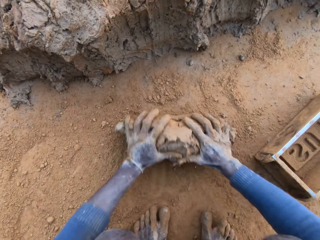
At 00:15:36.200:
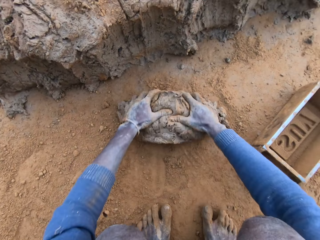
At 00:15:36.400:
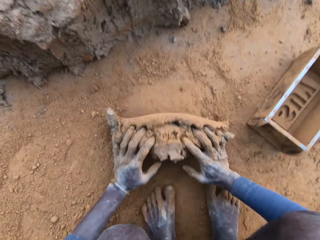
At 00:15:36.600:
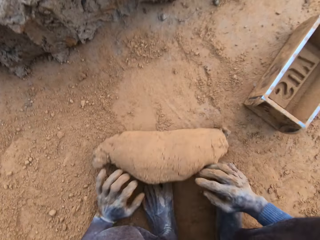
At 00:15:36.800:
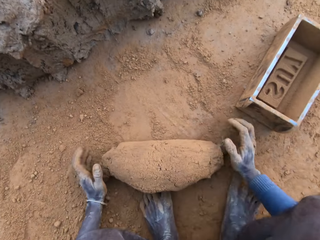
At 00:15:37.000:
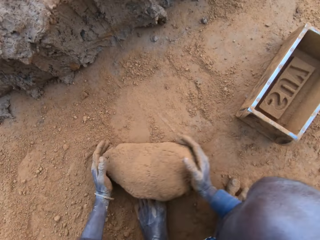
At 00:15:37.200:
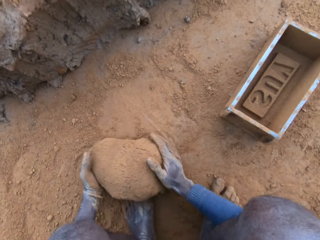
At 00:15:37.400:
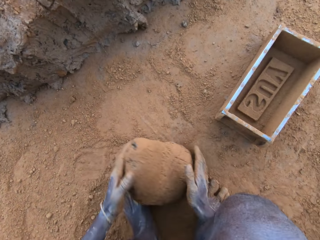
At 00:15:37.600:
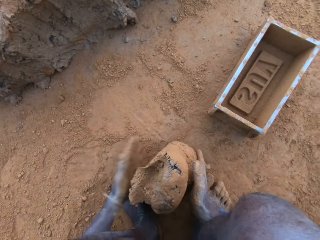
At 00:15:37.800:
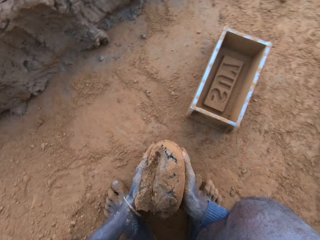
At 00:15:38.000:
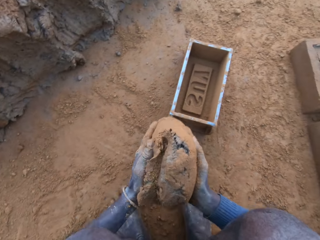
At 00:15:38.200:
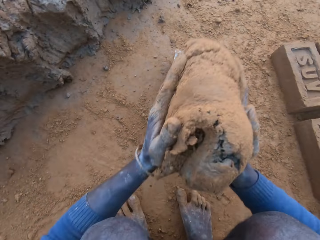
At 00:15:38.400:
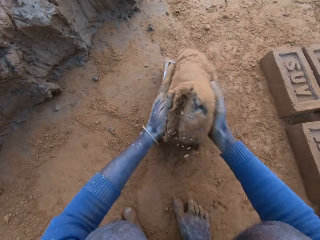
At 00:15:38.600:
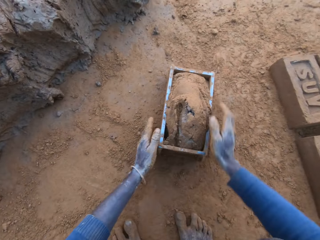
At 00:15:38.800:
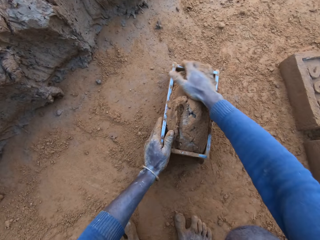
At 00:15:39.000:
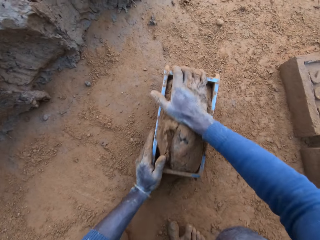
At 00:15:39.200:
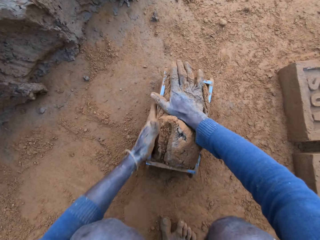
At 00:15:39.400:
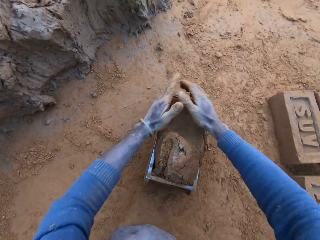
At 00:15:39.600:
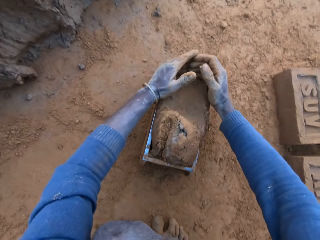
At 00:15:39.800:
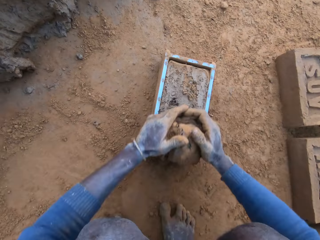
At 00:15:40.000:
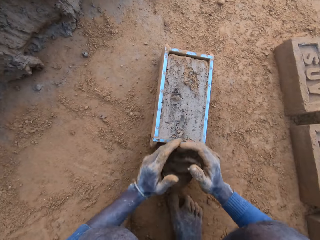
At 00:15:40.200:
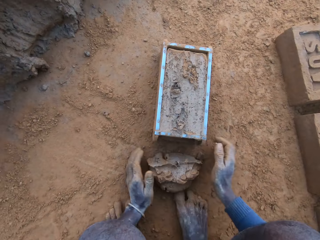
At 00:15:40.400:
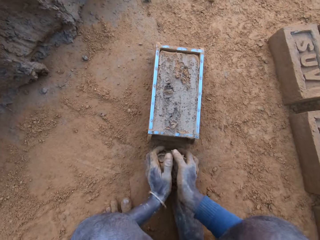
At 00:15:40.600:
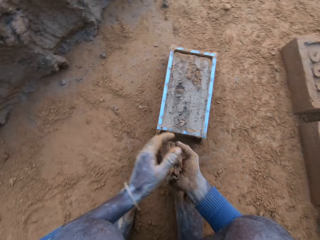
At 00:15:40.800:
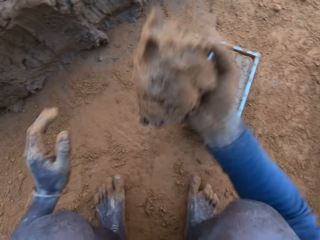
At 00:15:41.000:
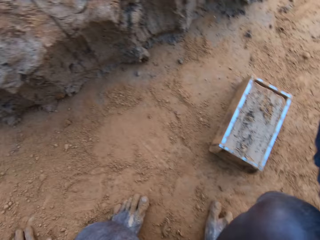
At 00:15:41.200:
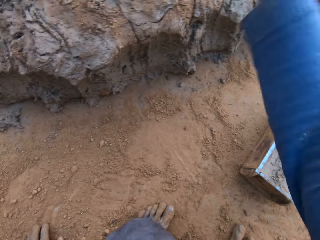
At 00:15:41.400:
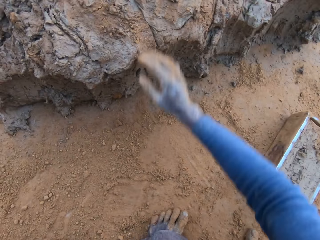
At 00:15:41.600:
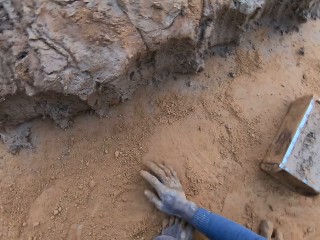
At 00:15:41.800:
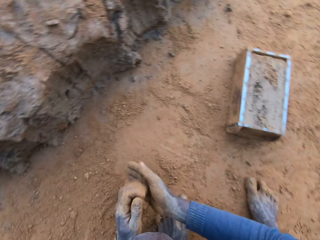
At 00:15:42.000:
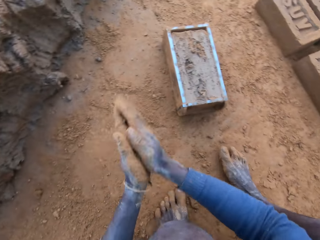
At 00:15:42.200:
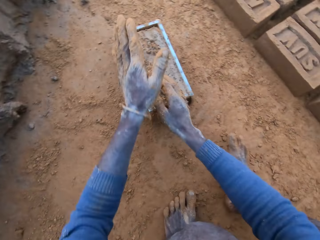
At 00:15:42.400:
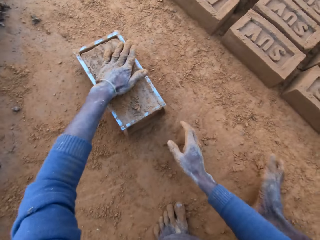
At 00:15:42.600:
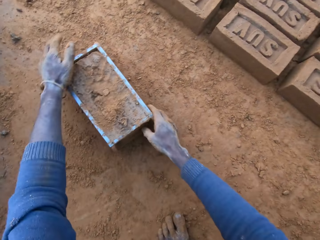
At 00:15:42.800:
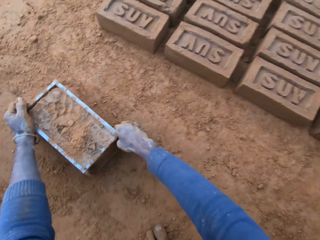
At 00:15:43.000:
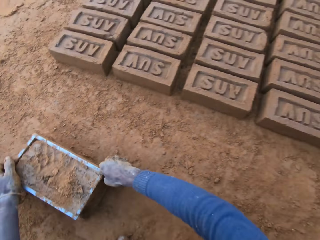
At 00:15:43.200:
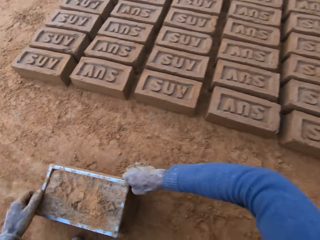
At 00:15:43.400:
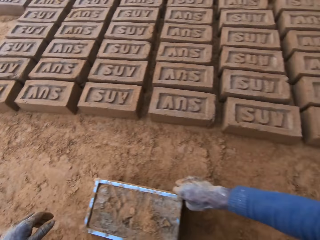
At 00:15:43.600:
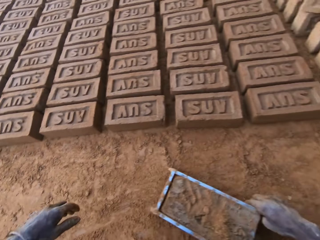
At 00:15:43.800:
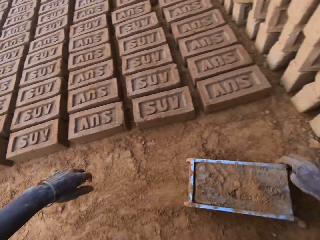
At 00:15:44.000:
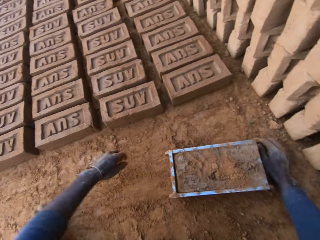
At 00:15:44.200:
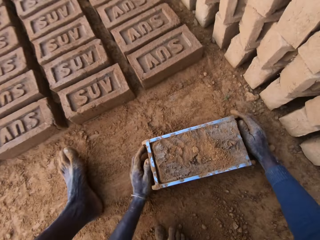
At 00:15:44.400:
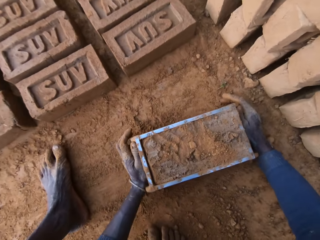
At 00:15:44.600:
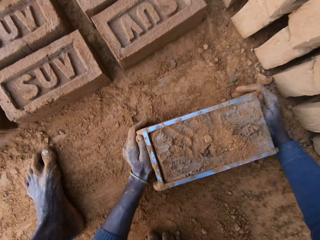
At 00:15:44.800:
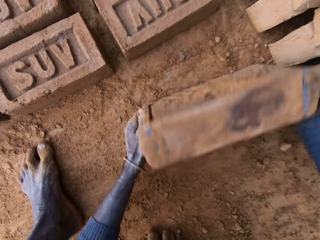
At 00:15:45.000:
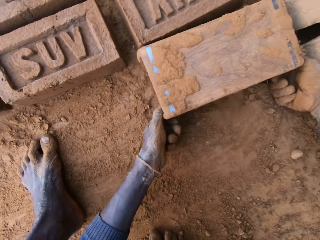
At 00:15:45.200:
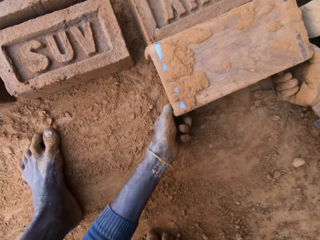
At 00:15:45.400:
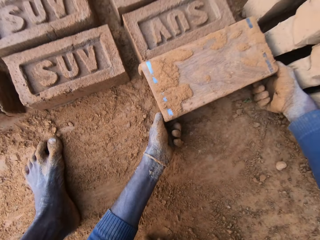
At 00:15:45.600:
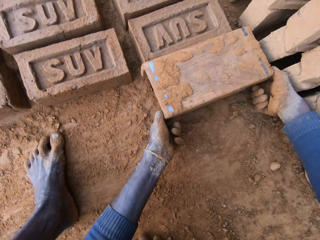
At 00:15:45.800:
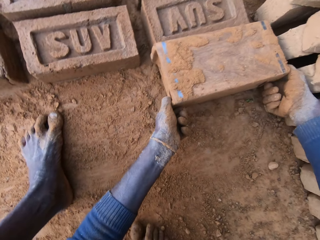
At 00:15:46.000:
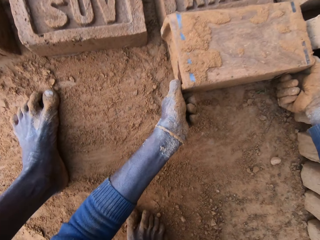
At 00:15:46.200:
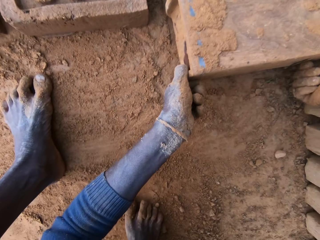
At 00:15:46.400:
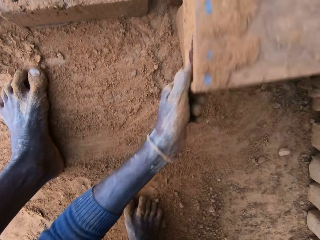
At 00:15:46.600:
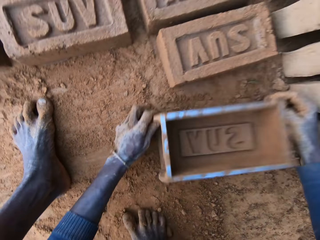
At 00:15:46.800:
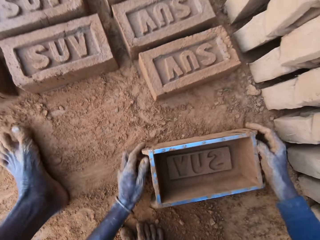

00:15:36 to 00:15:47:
The camera wearer rolls mud on the ground with his hands. He presses the clay with his hands. He throws the mud in a brick making box or mould on the ground. He presses the mud in the brick making box on the ground with his hands. He scoops the mud on the brick making box on the ground. He scrapes clay from the mould with his hands. He picks mud on the ground. He throws the mud on top of other mud on the ground. He scoops soil on the ground with his hand. He packs sand on the clay mould with his hands. He rubs his hands with soil. He presses the mud in the brick making box on the ground. He moves the clay mould on the ground with his hands. He turns the brick making box on the ground and lifts the brick making box upwards.

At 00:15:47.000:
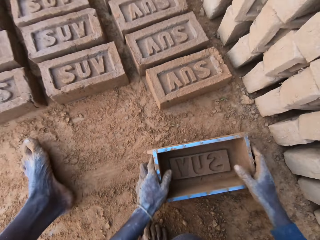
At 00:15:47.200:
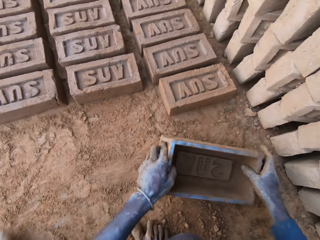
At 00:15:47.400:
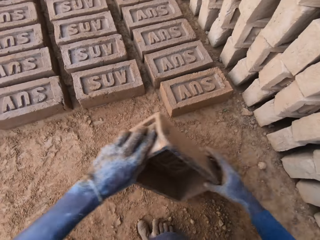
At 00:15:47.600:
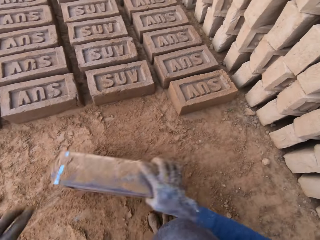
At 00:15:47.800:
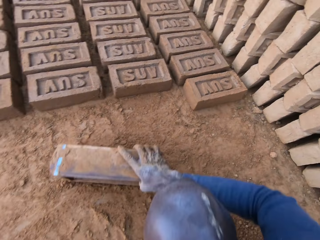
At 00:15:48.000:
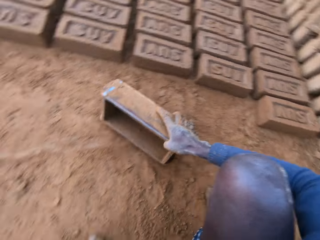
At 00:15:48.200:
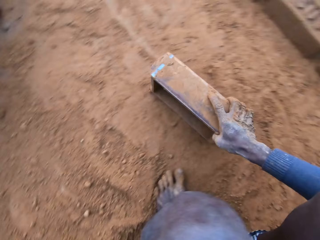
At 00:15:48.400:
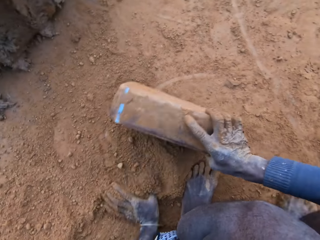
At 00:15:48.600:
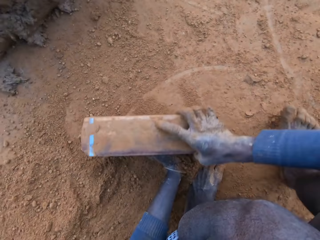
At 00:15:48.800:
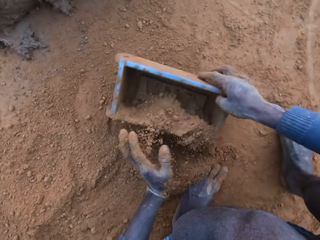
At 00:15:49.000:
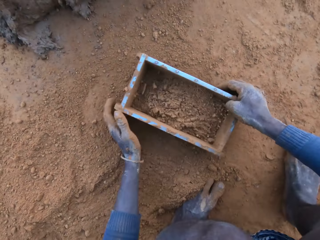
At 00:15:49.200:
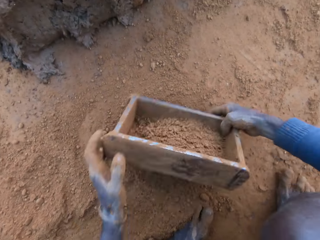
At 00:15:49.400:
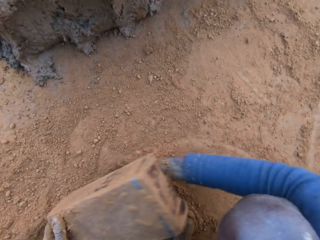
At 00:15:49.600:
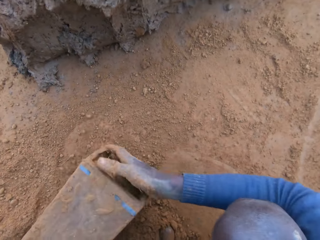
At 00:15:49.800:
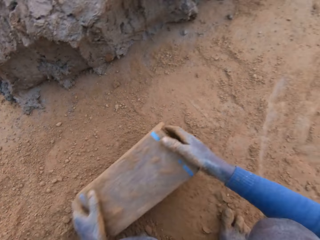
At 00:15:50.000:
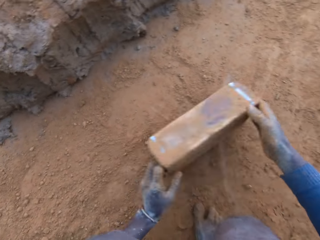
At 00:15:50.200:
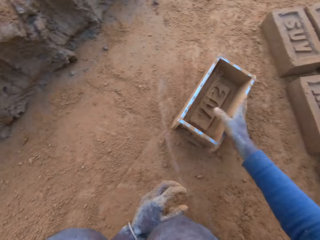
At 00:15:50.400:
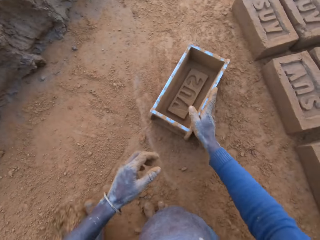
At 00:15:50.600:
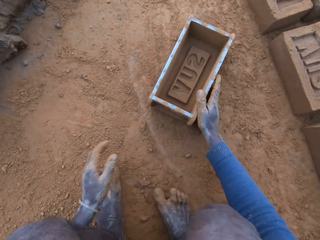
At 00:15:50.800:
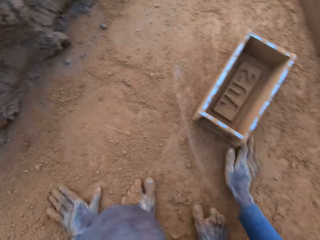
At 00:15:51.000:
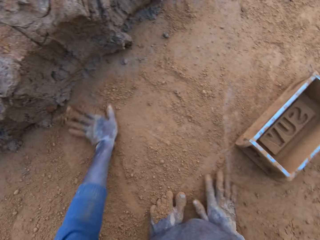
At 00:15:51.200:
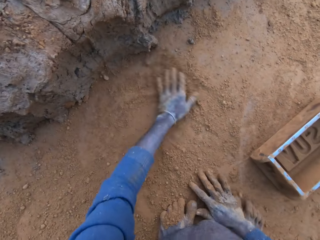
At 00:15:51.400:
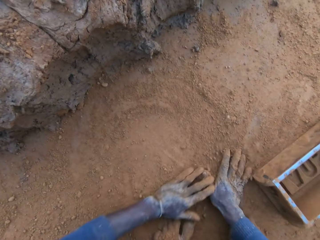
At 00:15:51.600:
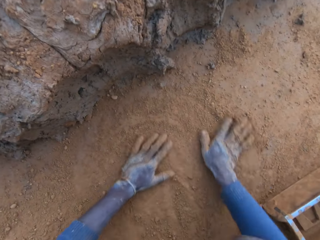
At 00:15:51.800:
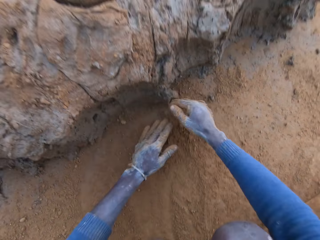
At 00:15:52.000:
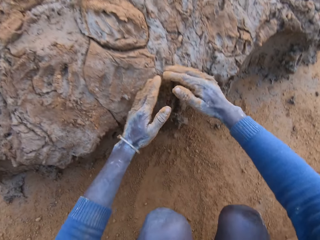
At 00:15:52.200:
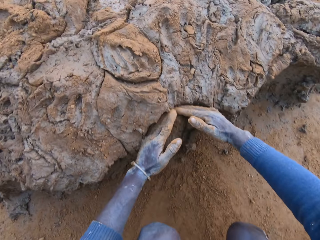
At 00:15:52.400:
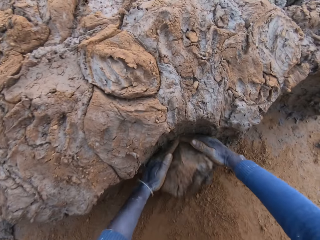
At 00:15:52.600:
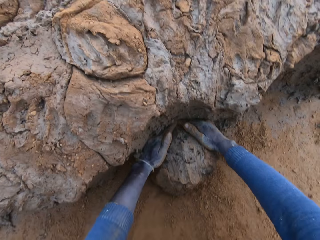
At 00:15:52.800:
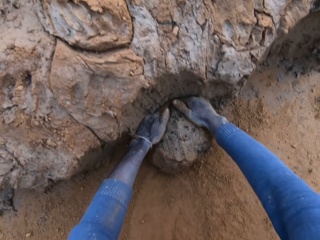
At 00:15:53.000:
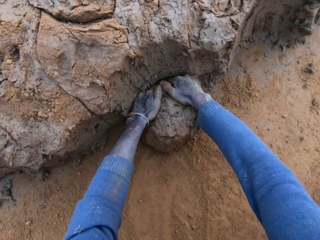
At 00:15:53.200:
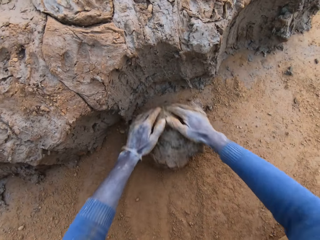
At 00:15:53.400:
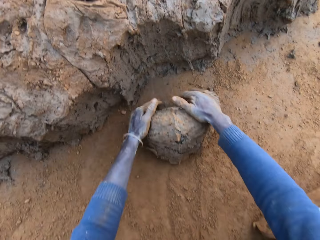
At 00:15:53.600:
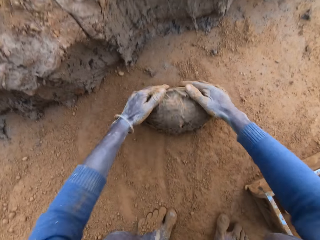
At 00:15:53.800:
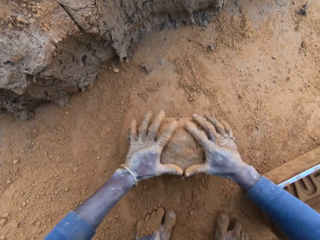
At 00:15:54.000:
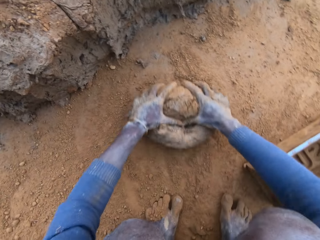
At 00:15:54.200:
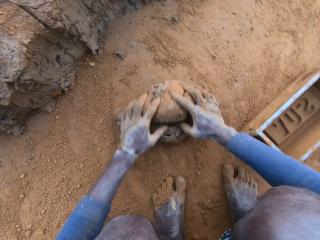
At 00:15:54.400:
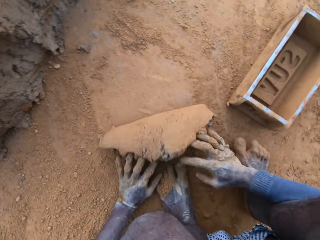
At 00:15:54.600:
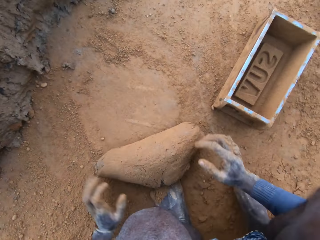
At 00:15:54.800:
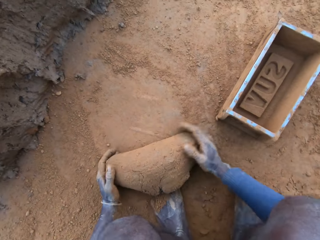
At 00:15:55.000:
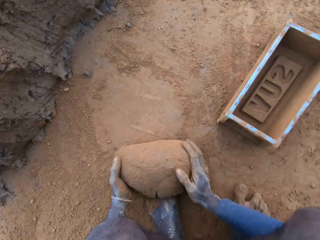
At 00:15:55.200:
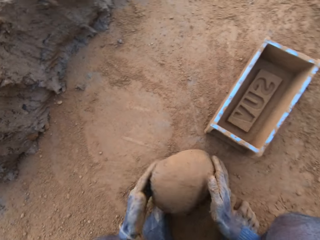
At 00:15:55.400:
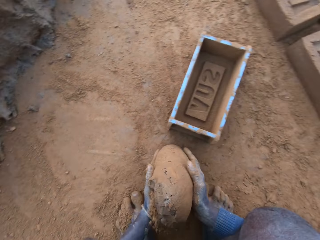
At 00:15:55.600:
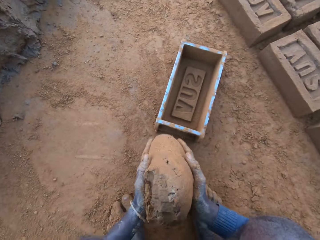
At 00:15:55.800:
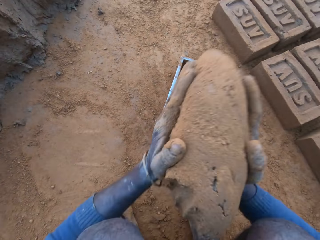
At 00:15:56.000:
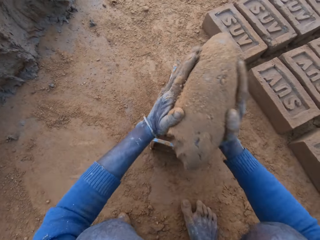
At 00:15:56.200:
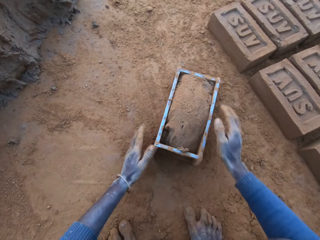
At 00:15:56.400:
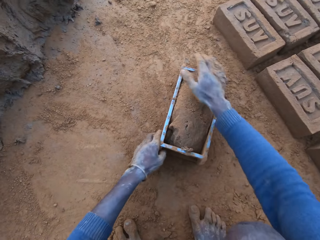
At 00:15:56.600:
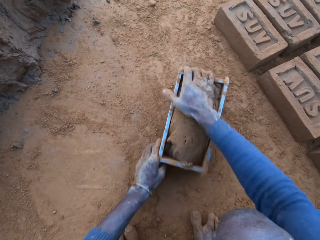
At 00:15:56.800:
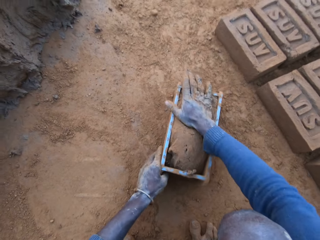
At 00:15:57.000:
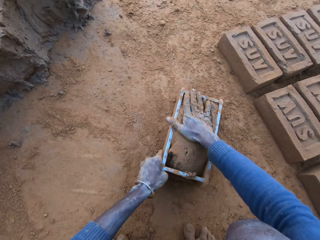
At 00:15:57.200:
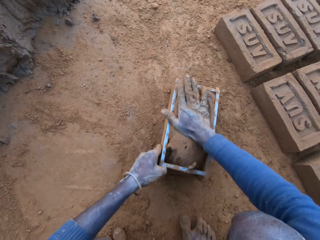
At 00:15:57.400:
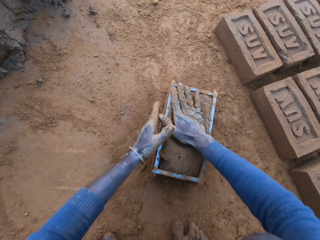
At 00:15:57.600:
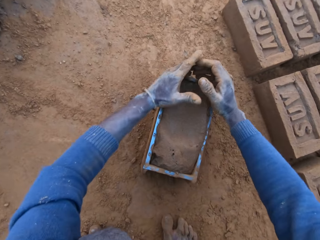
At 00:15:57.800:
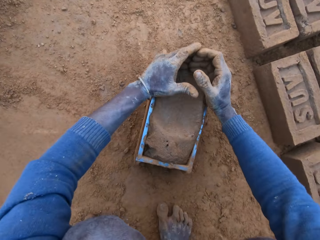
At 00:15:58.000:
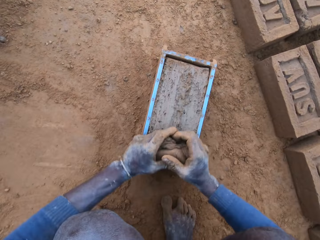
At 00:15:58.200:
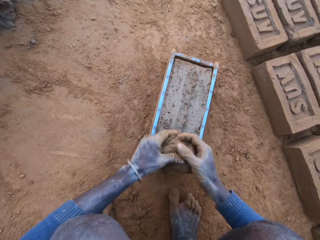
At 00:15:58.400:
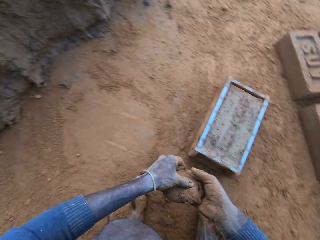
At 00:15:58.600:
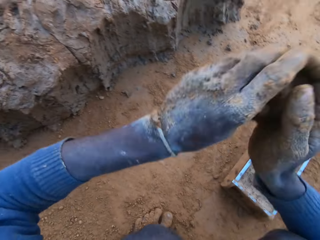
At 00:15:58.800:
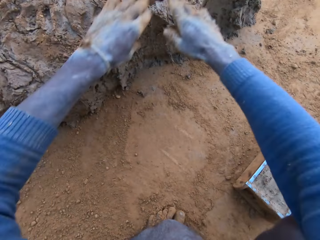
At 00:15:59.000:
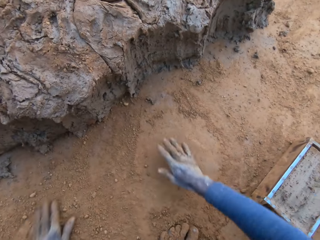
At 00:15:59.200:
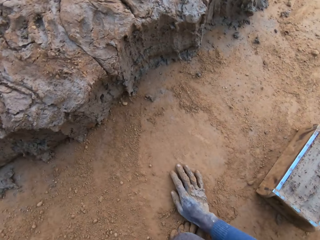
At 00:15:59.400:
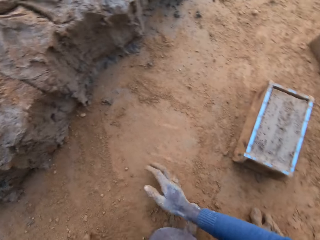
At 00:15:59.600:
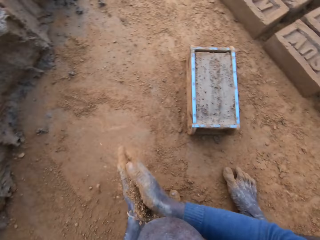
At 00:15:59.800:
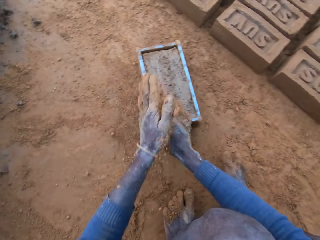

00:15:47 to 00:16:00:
The camera wearer puts the brick making box or mould on the ground and moves the brick making box on the ground. He moves around. He packs sand into the clay mould with his left hand on the ground. He turns the brick making box on the ground. He pours sand out of the clay mould. He hits the ground with the brick making box. He puts the brick making box on the ground. He scoops soil on the ground with his hand. He rubs his hands on sand. He packs clay from the clay mud with his hands on the ground. He rolls the mud on the ground with his hands. He presses the clay with his hands. He throws the mud in the brick making box on the ground. He presses the mud in the brick making box on the ground with his hands. He scoops the mud on the brick making box on the ground. He scrapes clay from the mould with his hands. He throws the mud on top of other mud on the ground. He scoops soil on the ground with his hand.
